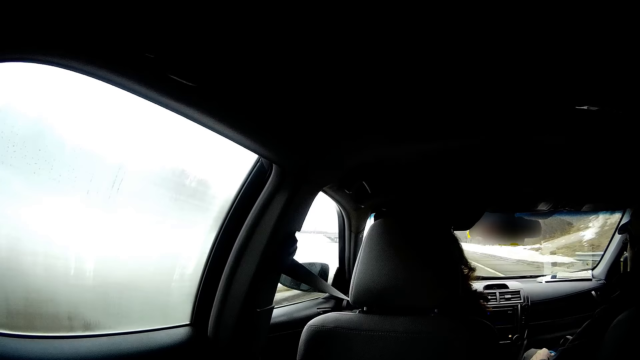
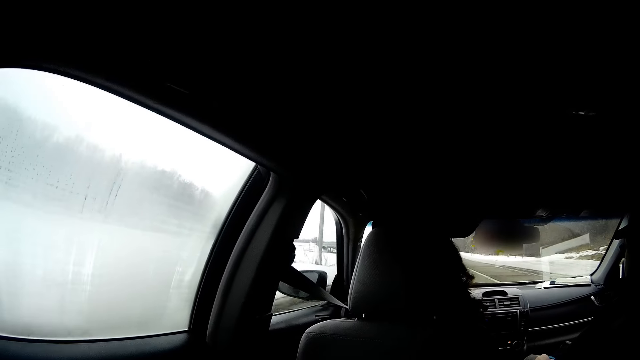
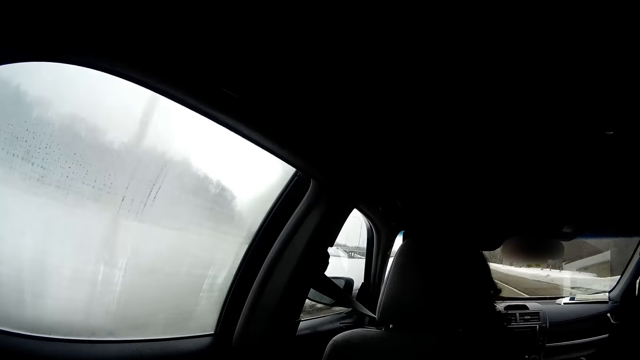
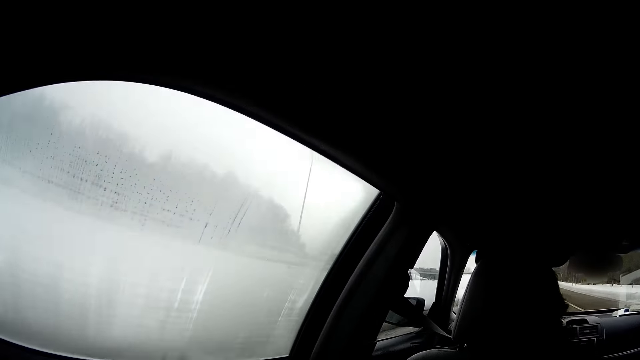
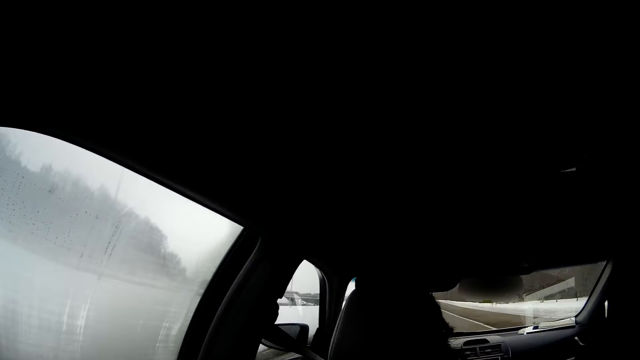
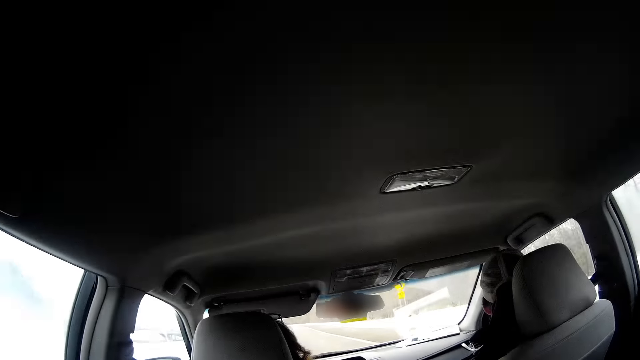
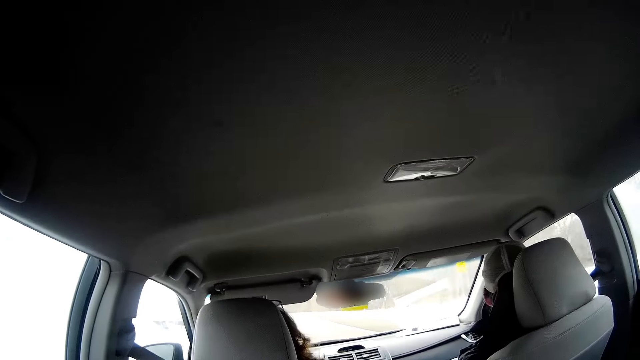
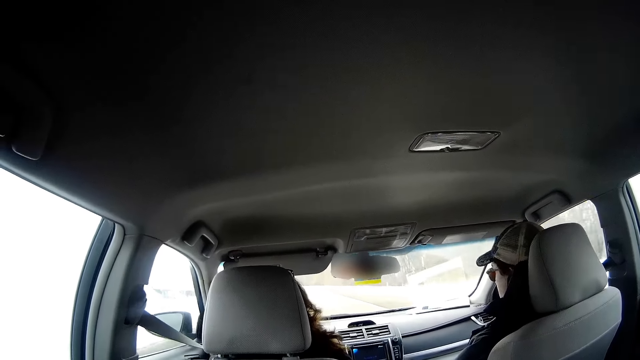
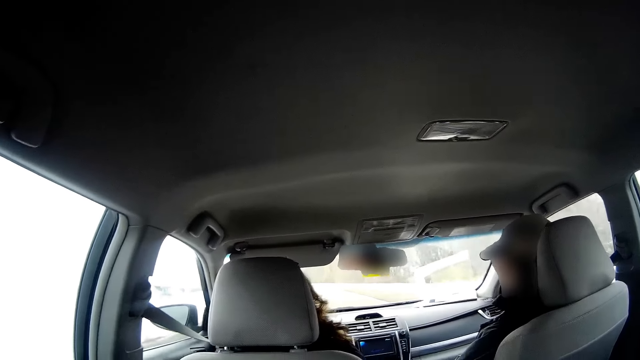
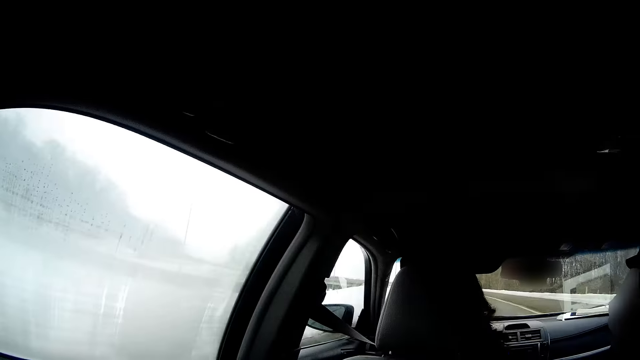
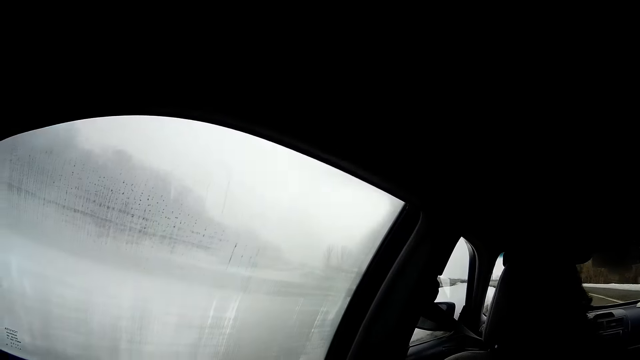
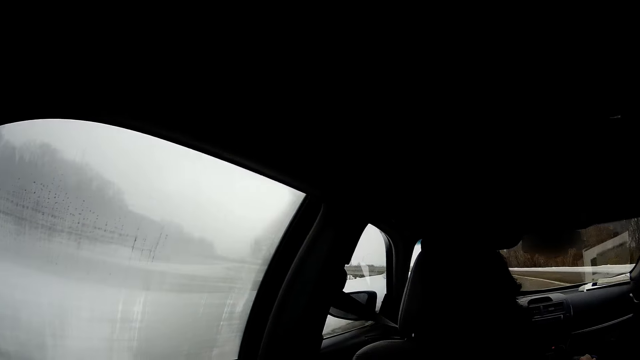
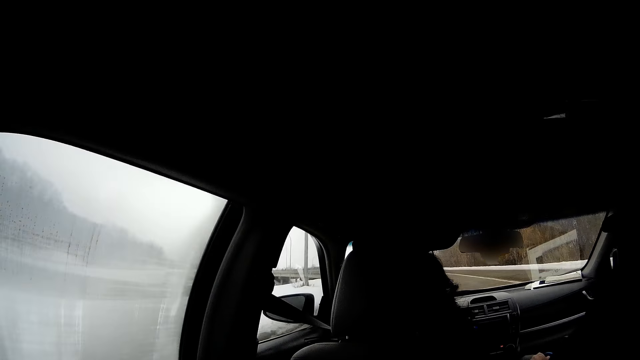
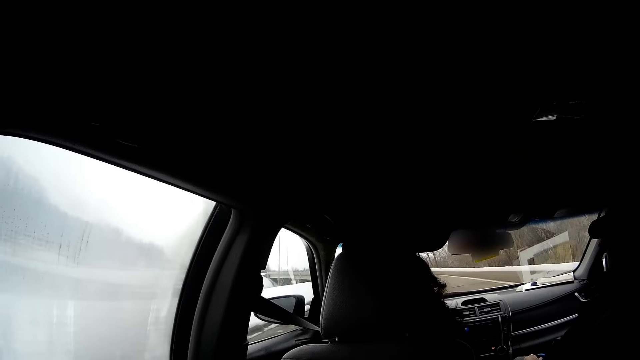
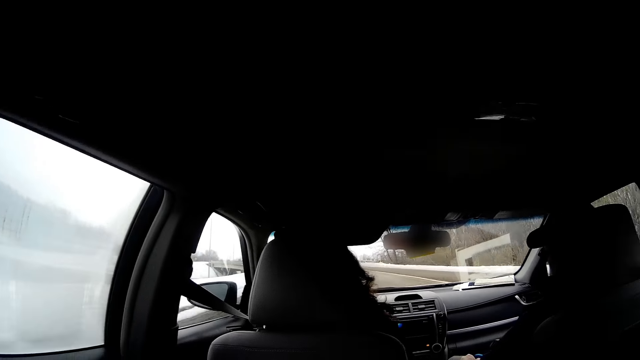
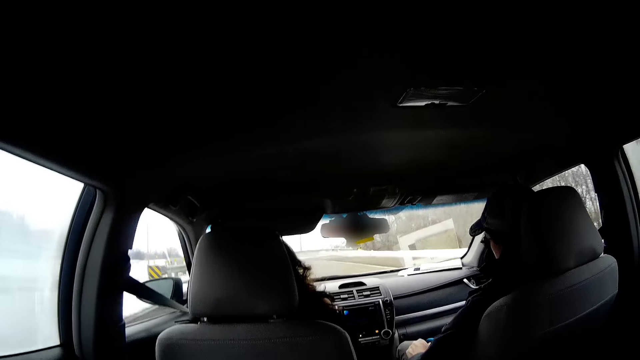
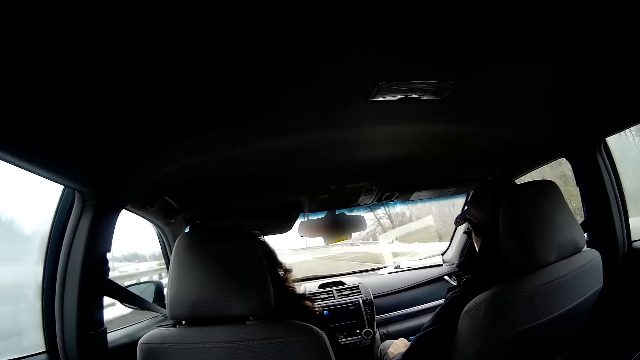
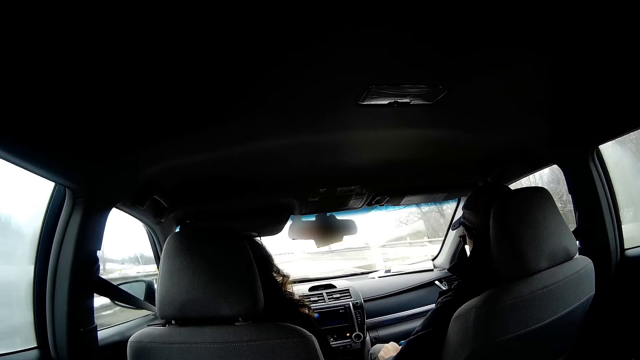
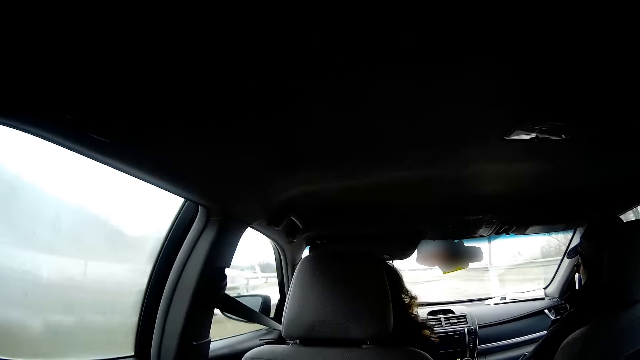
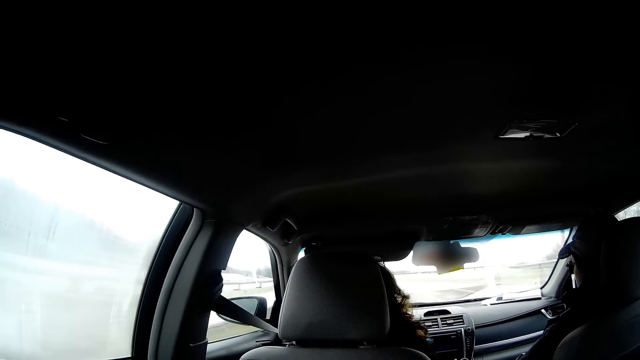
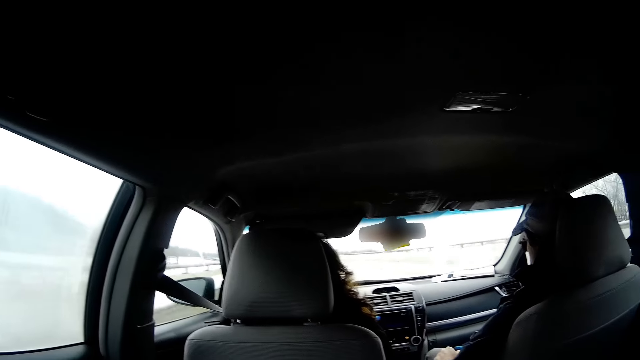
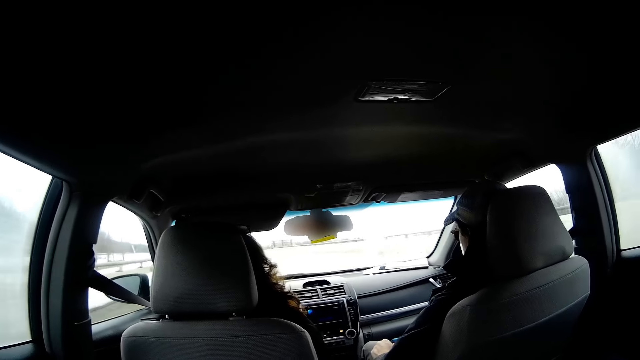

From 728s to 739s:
A person drives a car. Another person looks at the car. The first person drives the car.

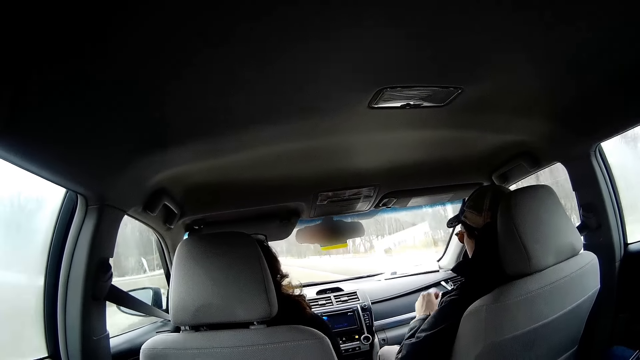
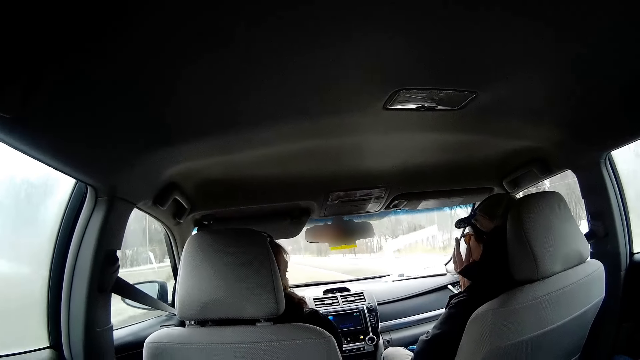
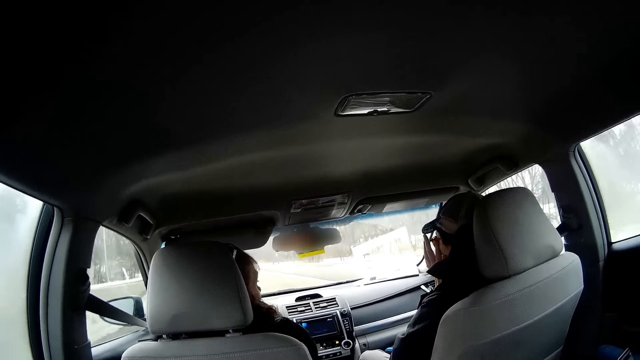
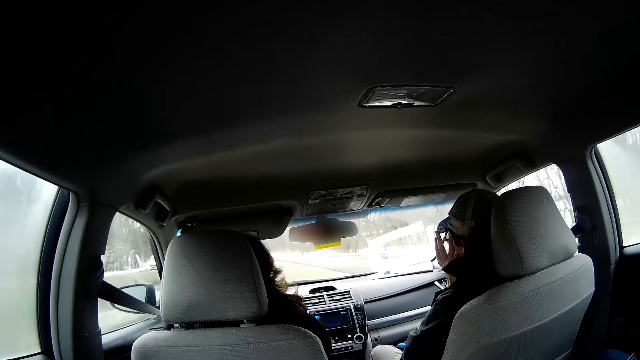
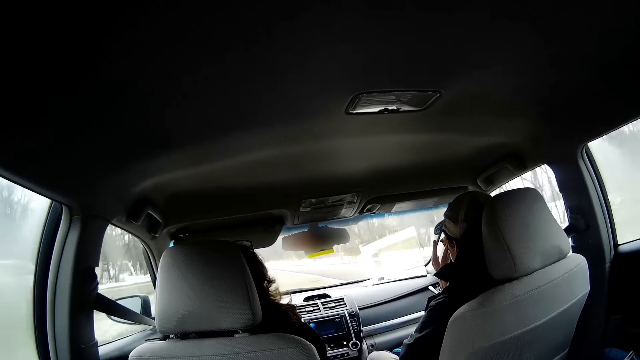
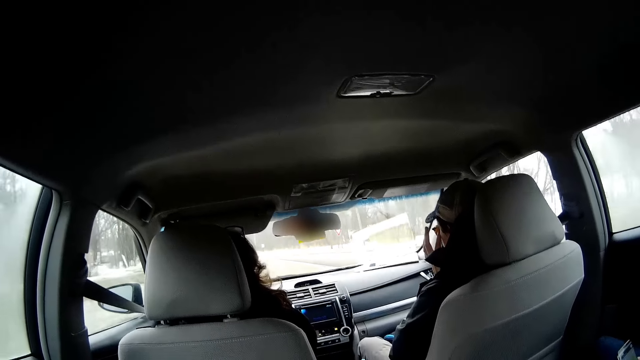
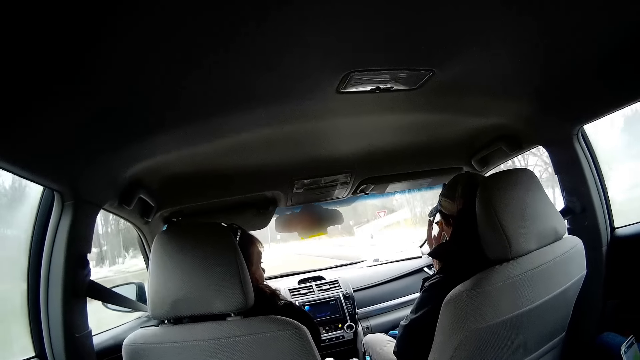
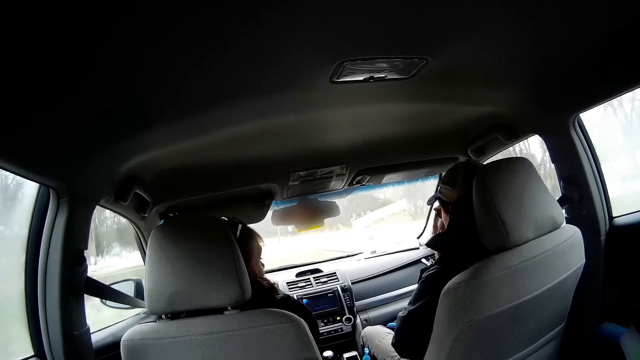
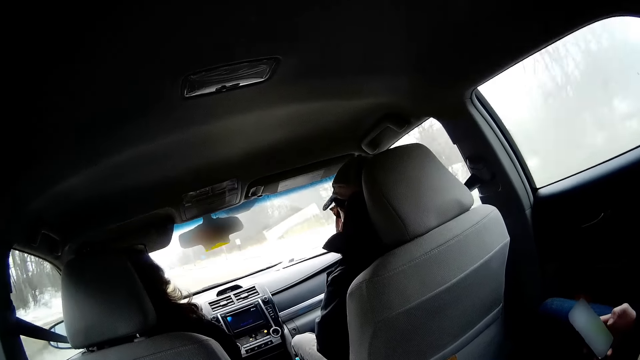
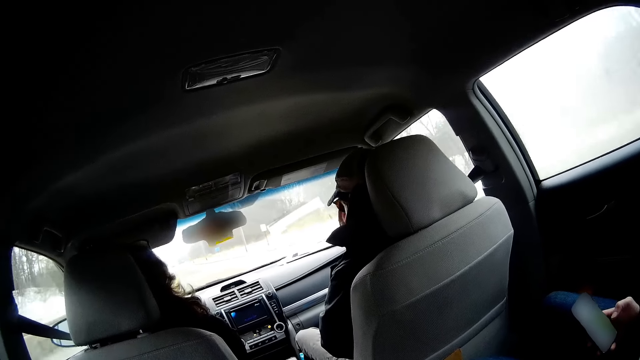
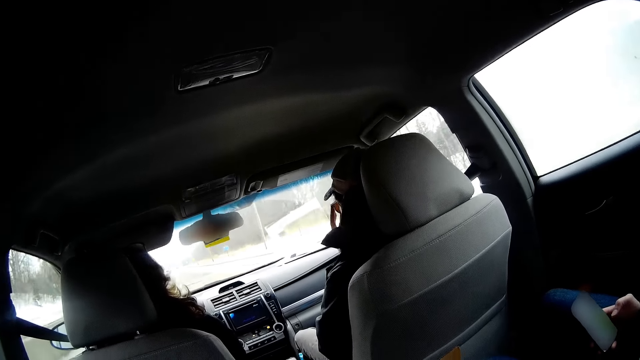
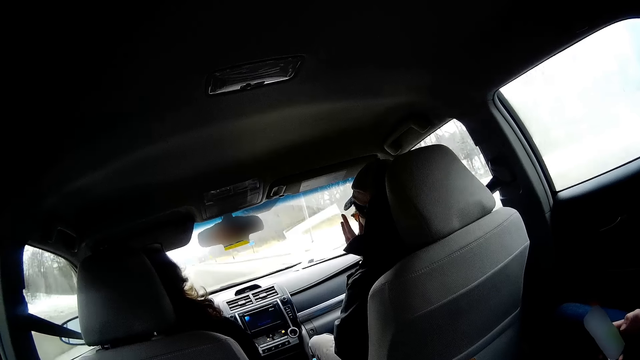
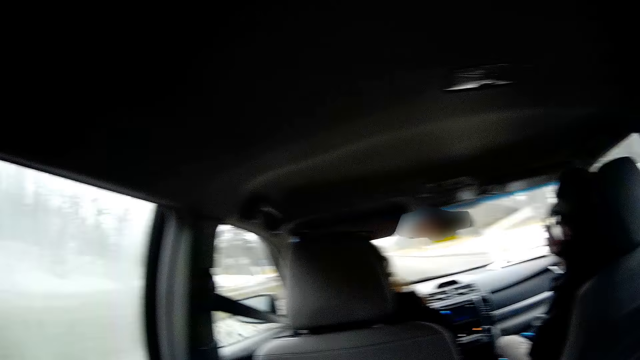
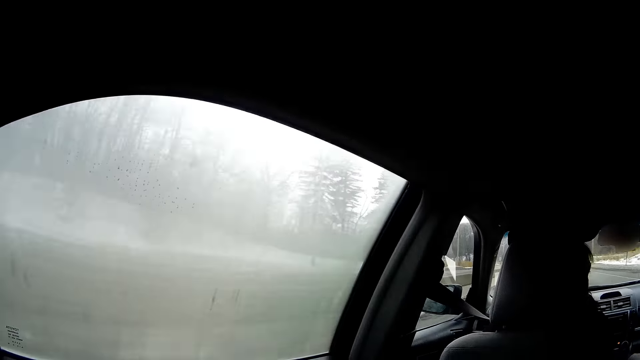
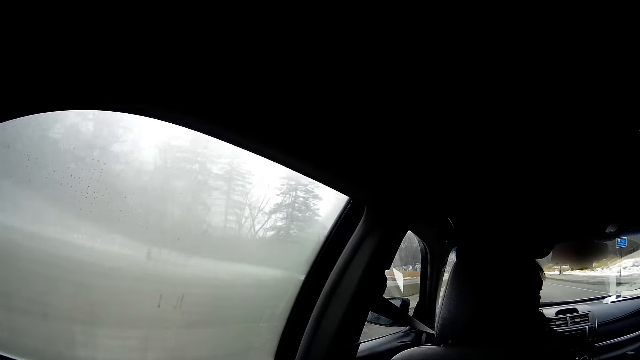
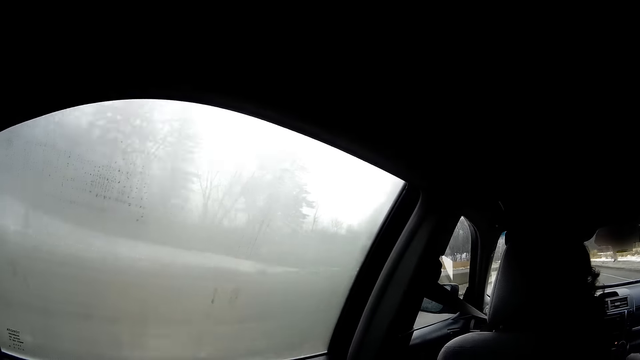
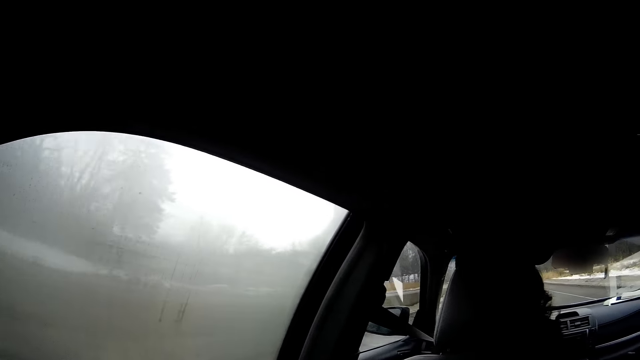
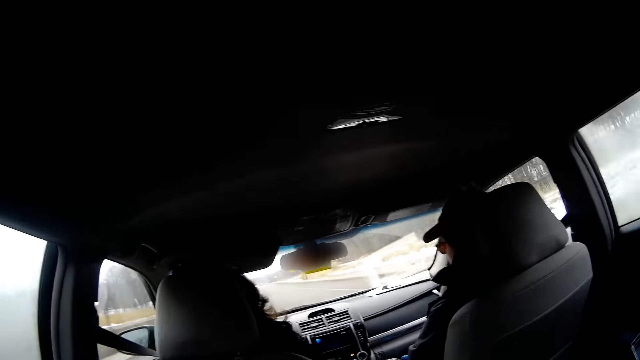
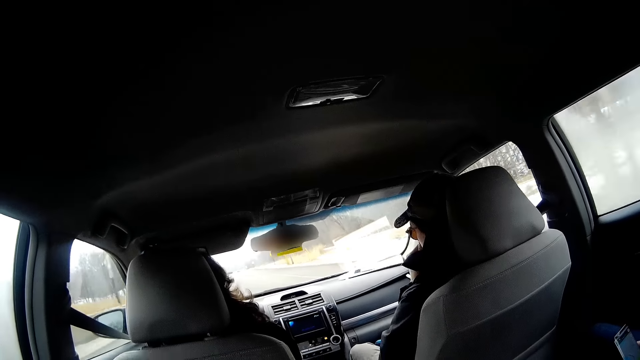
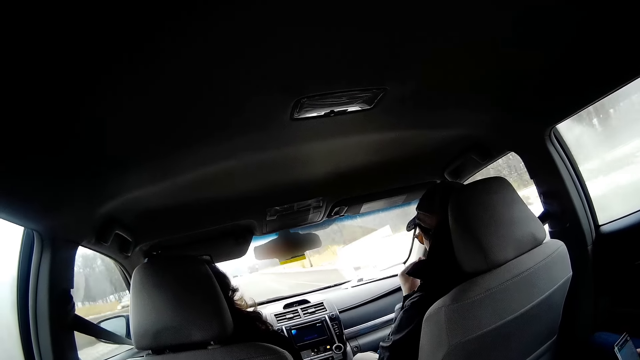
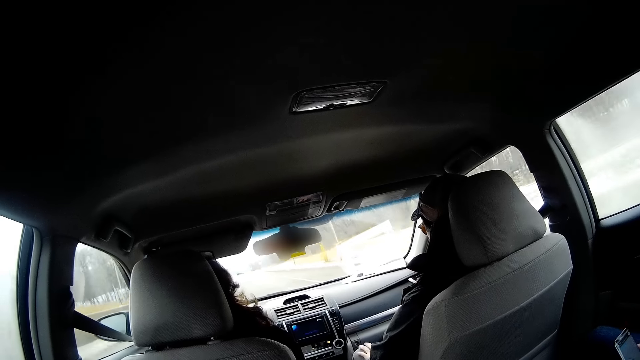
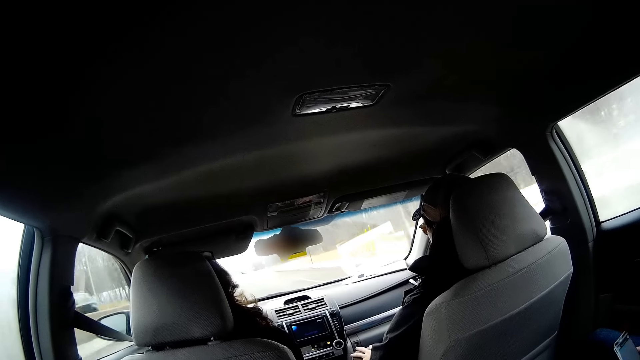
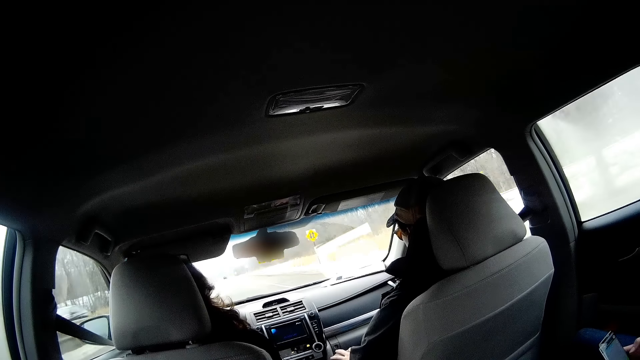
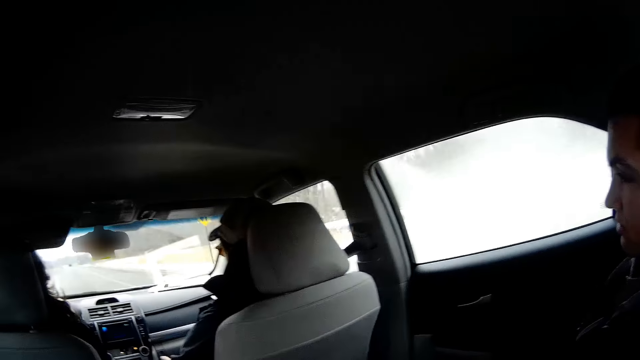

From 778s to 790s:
A person looks at another person. The other person touches the face. The first person drives a car. Another person uses his phone. The camera wearer looks through the window. The first person drives the car.
